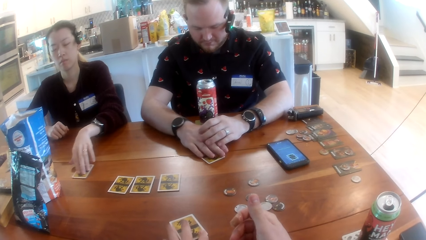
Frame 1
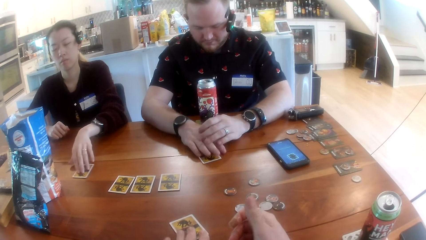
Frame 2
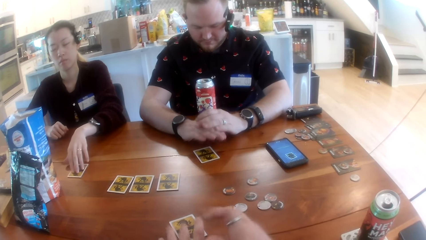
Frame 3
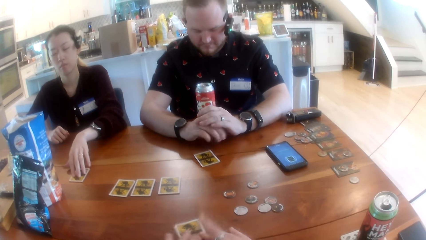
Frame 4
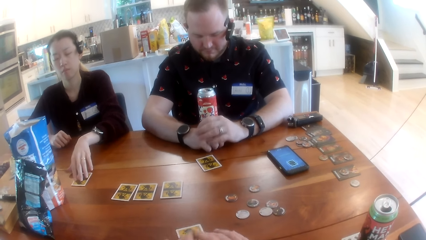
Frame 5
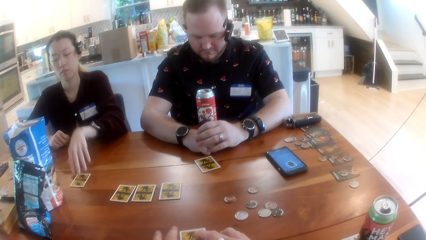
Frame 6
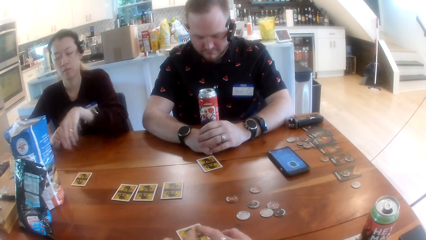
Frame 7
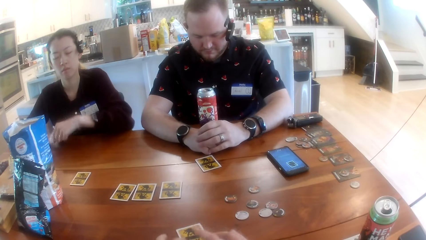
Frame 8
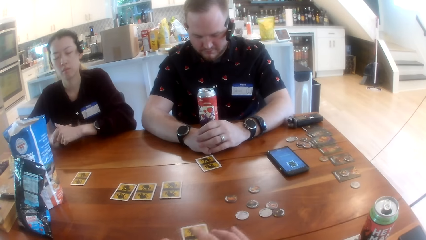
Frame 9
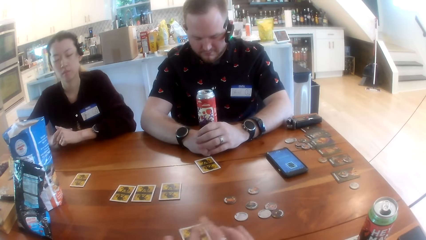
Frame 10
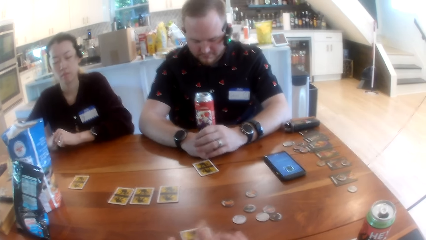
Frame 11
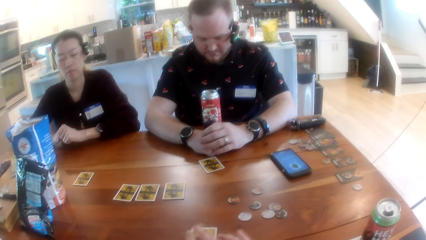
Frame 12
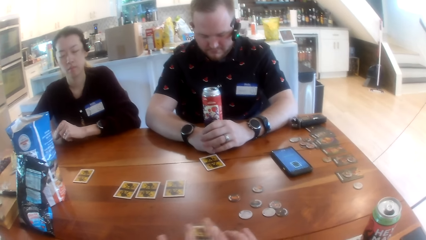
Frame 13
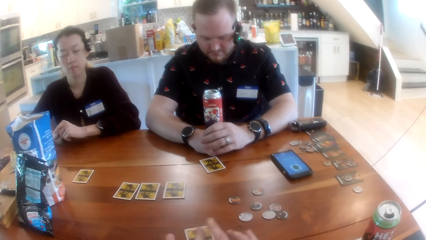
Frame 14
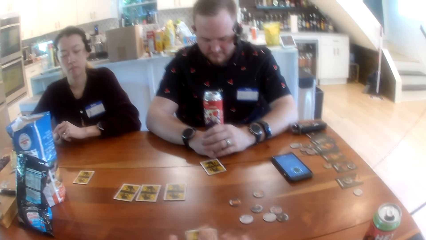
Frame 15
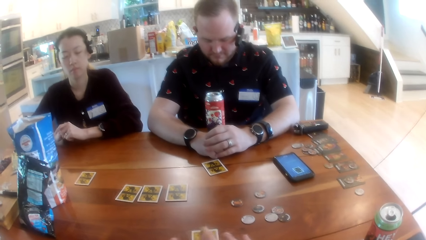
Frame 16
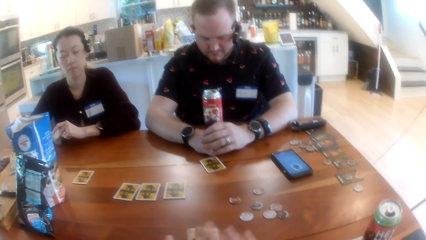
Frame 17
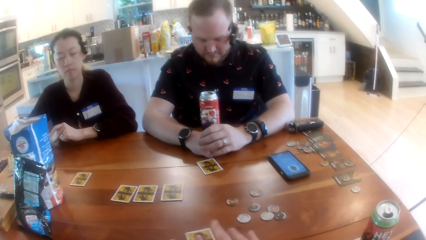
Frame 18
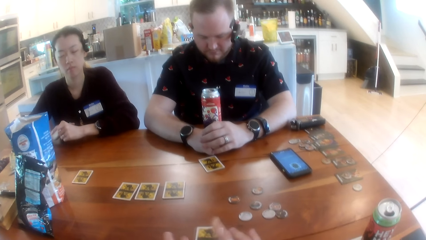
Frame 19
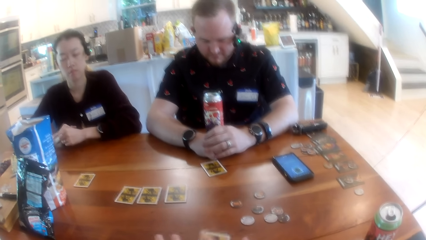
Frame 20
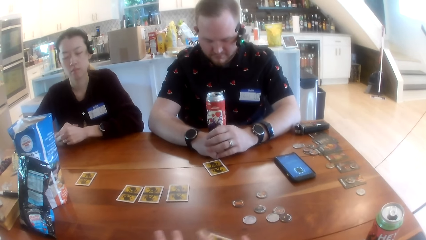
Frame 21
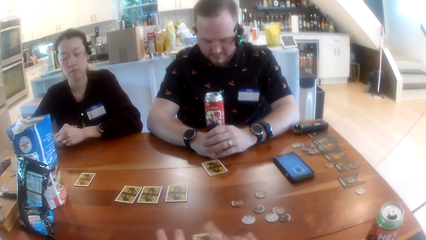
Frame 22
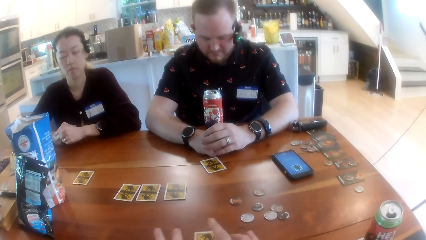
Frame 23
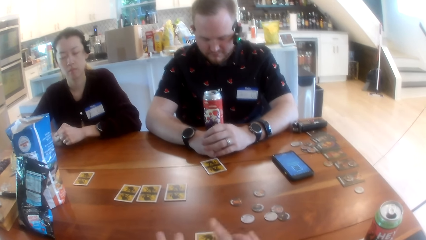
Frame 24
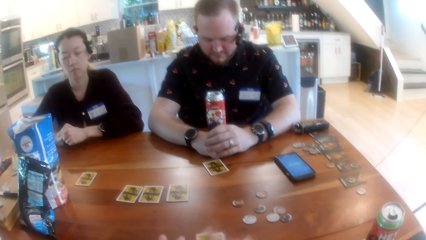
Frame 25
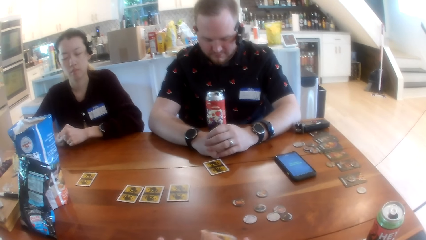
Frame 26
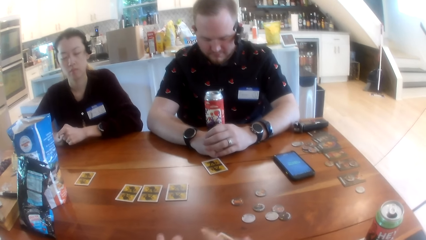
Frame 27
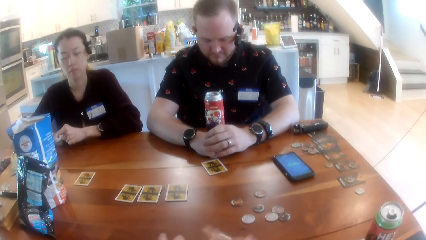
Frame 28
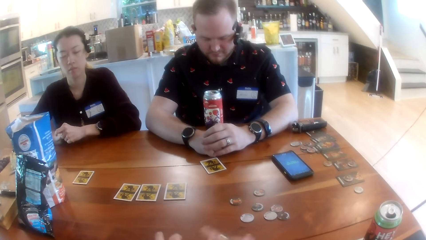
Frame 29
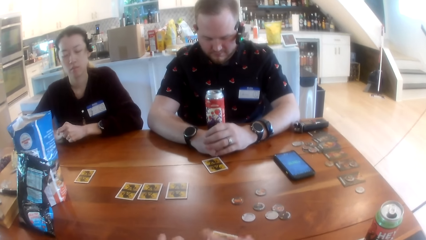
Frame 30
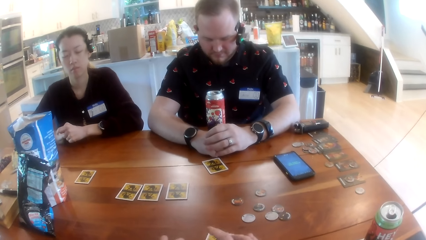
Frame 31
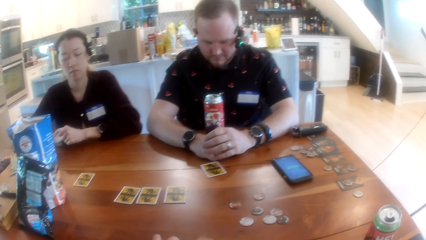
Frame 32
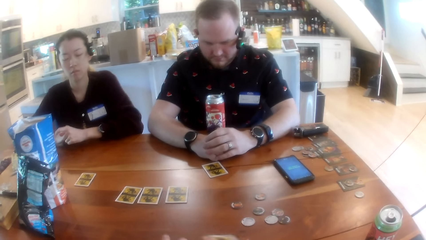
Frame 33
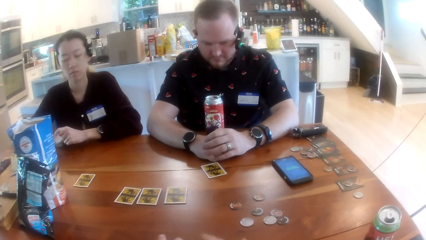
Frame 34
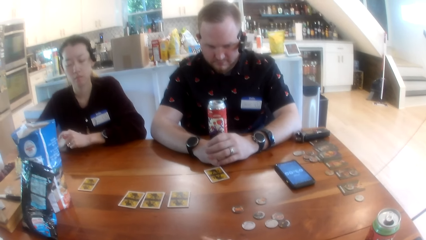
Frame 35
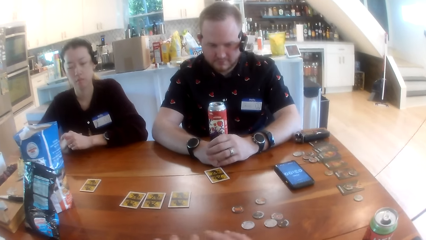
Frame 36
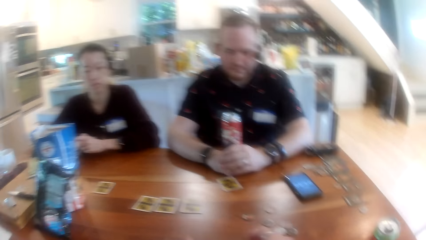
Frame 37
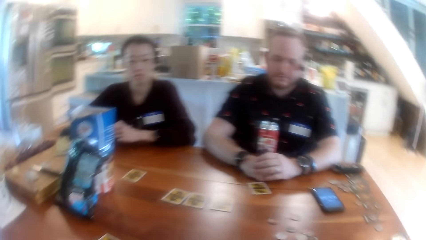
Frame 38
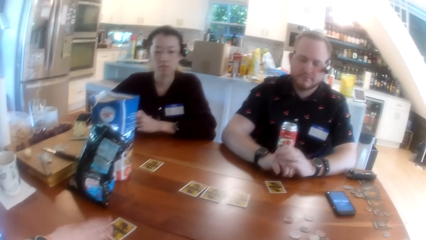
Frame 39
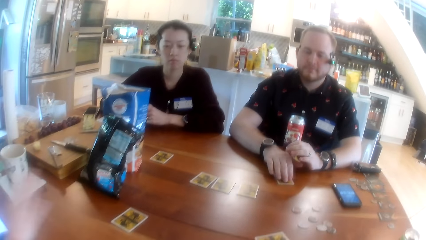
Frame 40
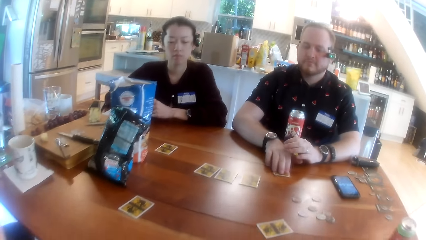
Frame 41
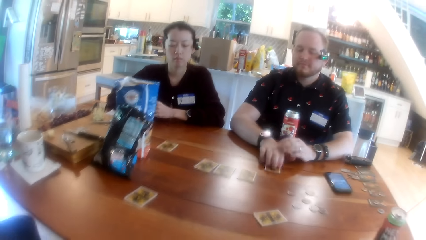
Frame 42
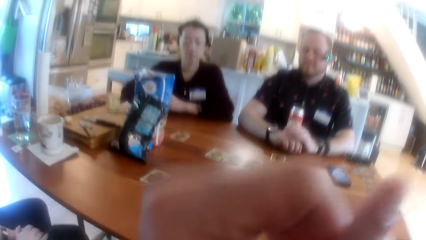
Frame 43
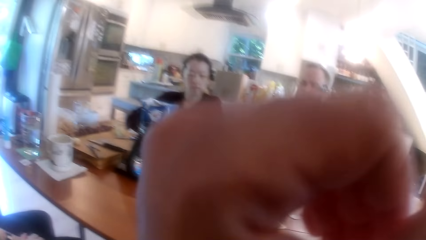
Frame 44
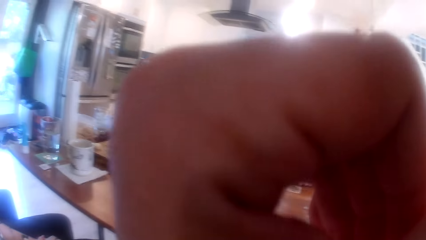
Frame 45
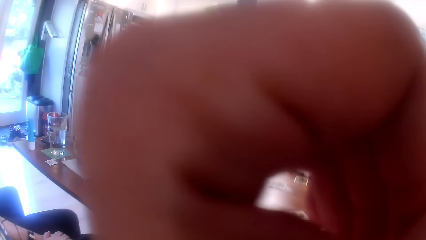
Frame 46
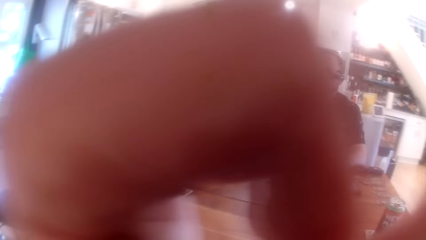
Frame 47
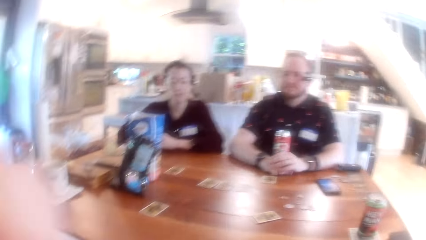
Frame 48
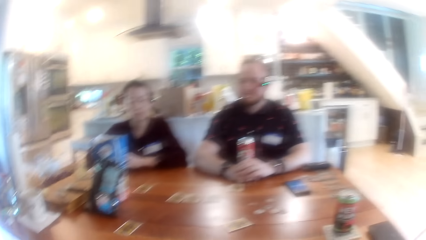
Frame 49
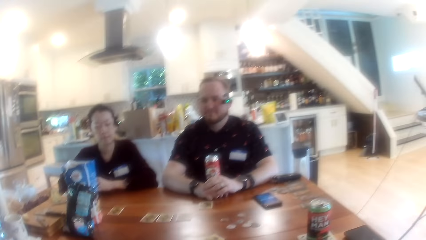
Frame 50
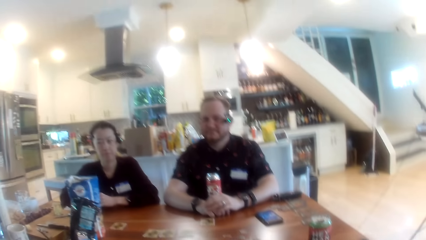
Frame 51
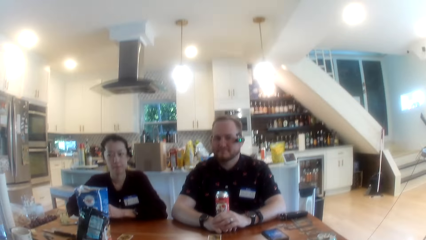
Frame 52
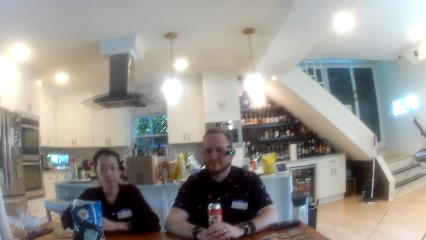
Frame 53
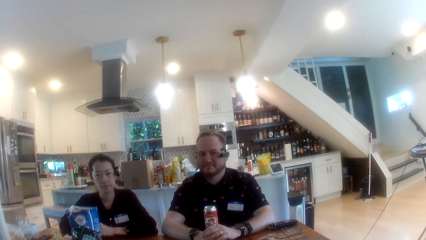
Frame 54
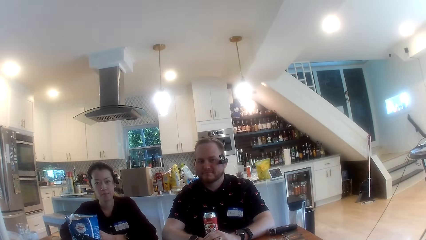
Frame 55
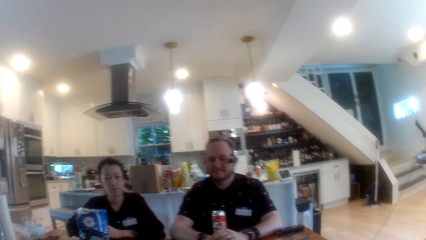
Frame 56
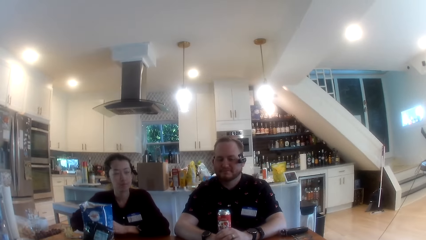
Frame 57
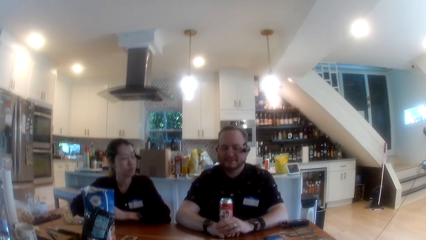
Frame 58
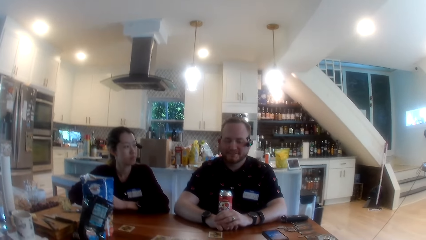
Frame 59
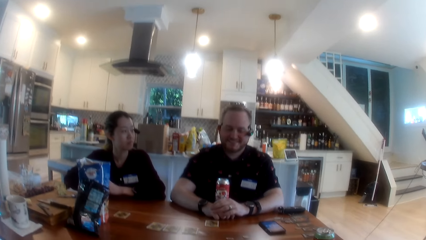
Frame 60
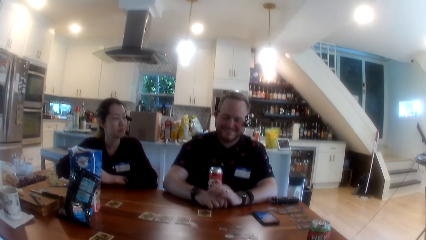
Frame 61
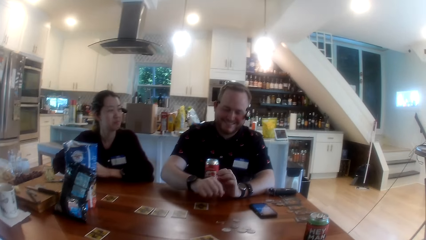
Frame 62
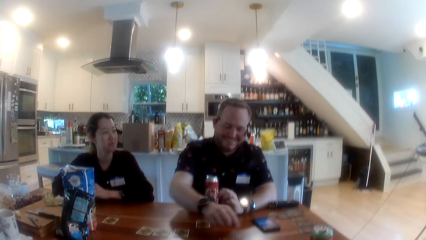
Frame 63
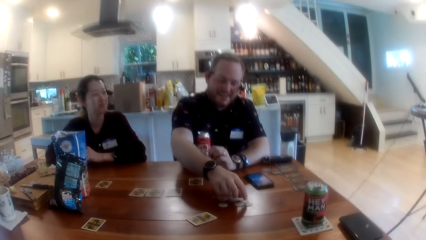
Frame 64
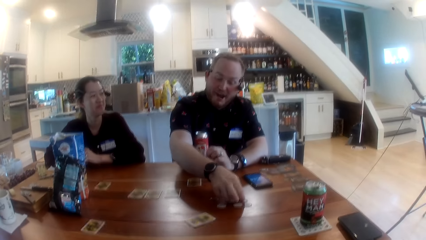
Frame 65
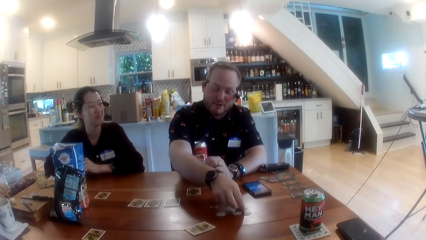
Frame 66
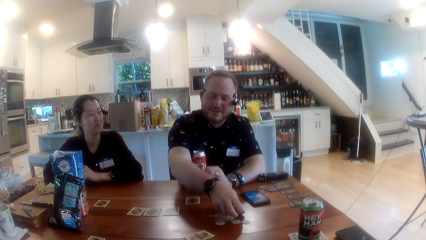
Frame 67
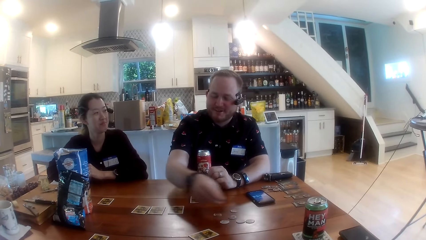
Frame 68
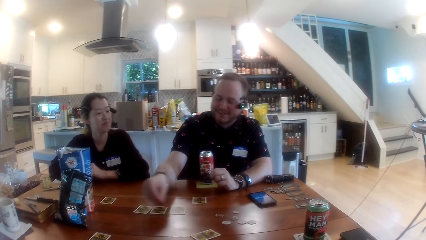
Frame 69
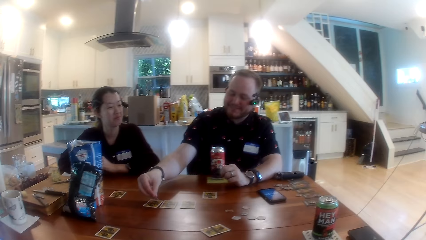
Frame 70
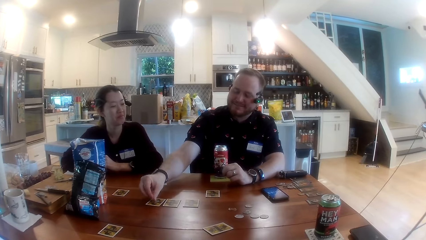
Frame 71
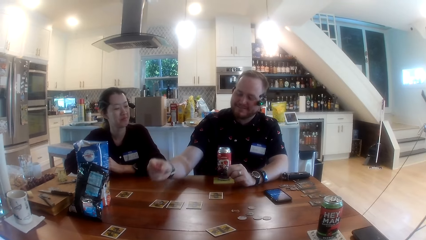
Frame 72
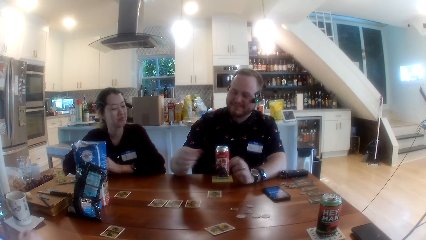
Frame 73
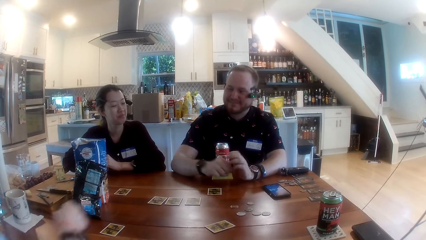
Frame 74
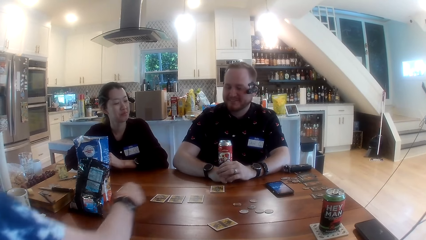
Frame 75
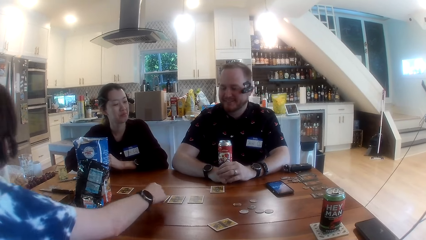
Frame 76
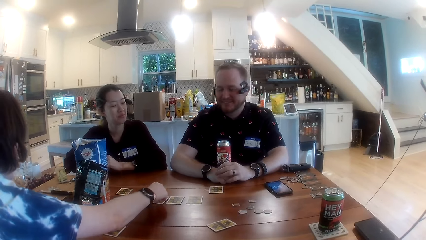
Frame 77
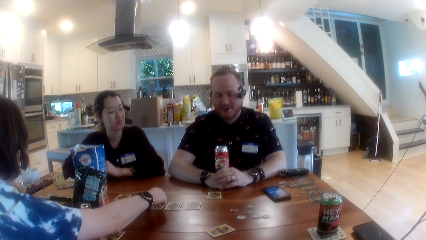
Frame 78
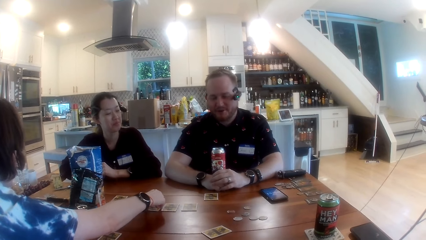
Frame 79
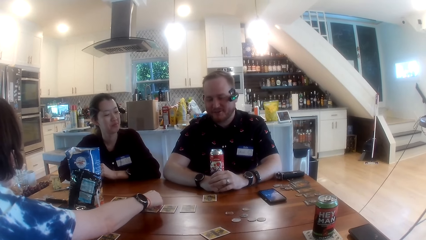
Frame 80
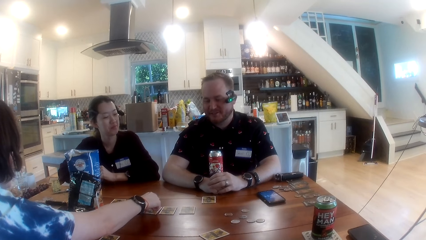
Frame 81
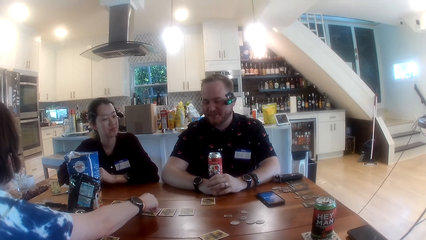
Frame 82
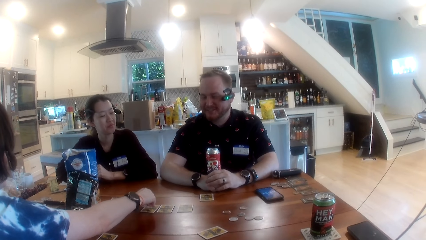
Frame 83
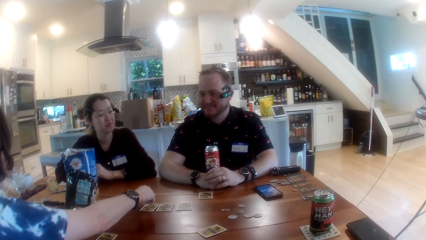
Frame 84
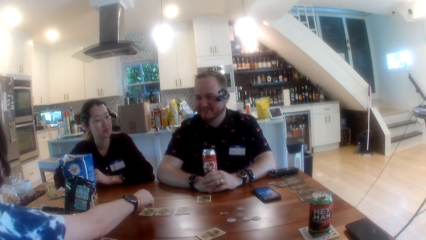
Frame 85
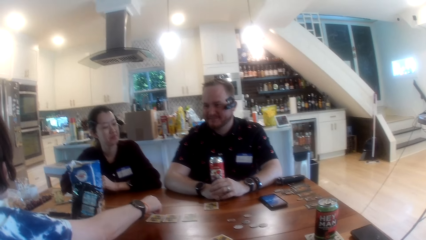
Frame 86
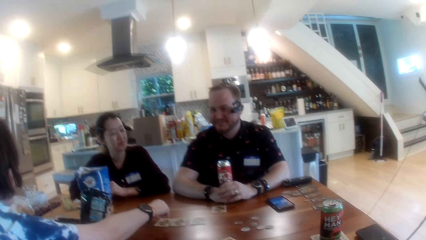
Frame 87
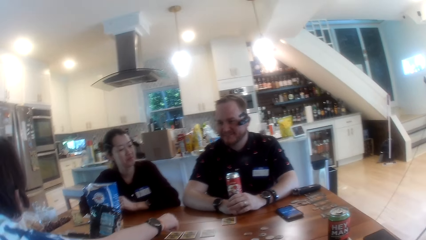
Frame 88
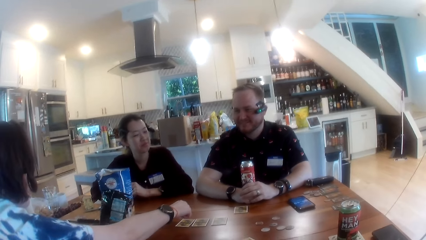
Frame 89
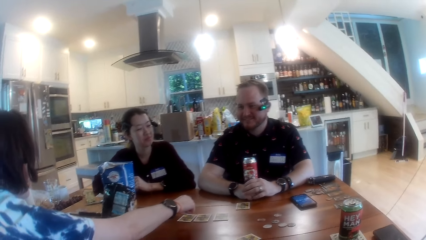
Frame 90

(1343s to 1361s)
A lady shakes the card. The camera wearer listens to the music. A man pushes the card. The camera wearer touches his face with his left hand. He fixes the camera. He talks with the man. The man plays the One Night Werewolf. The man moves a game piece on the table with his right hand. The lady picks up the game piece on the table with her right hand. The lady plays the One Night Werewolf.
